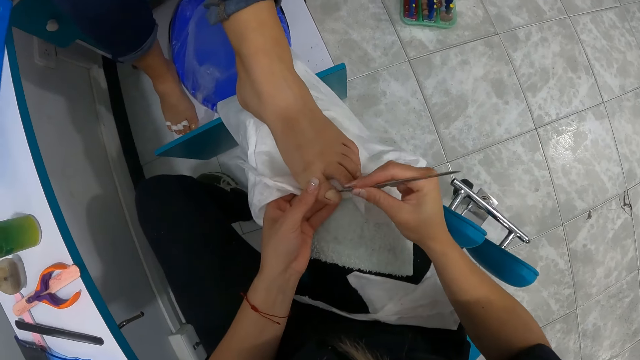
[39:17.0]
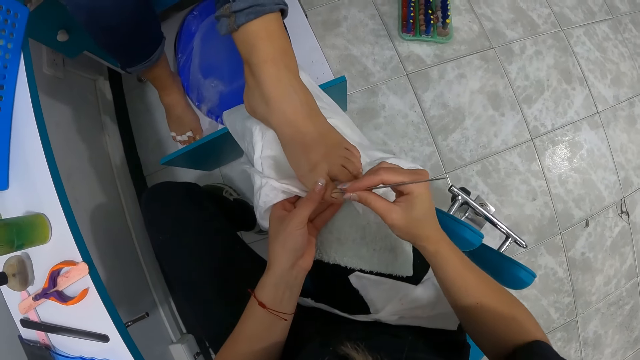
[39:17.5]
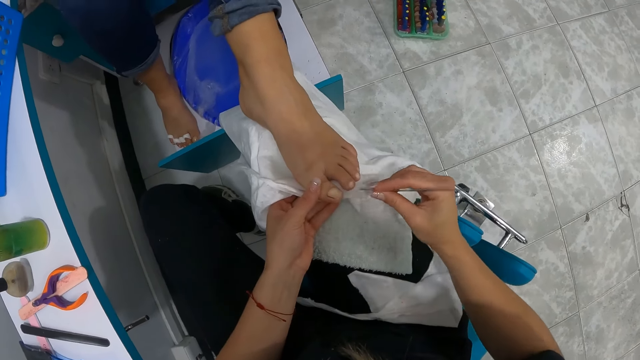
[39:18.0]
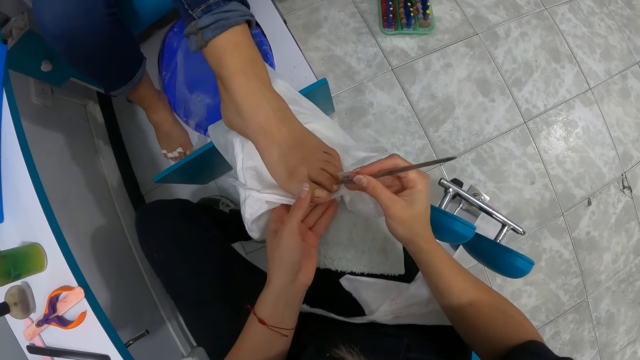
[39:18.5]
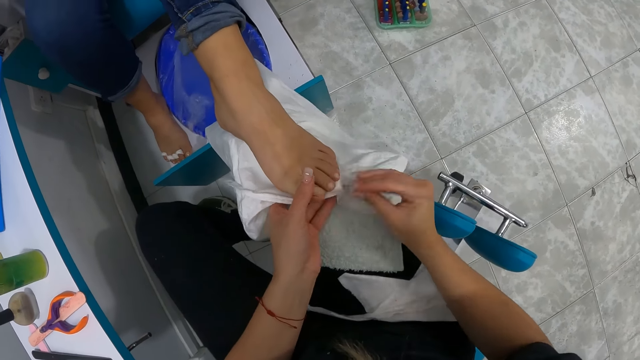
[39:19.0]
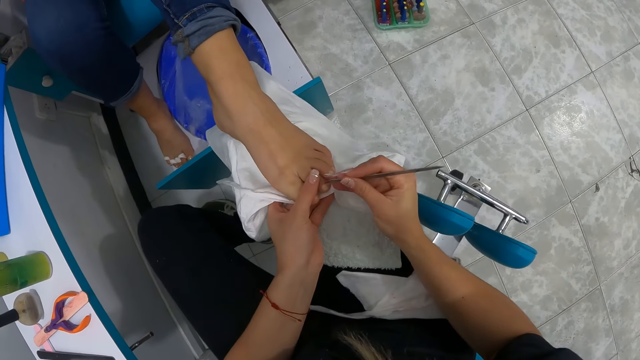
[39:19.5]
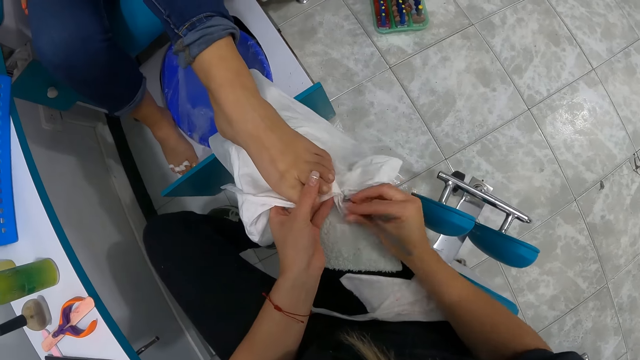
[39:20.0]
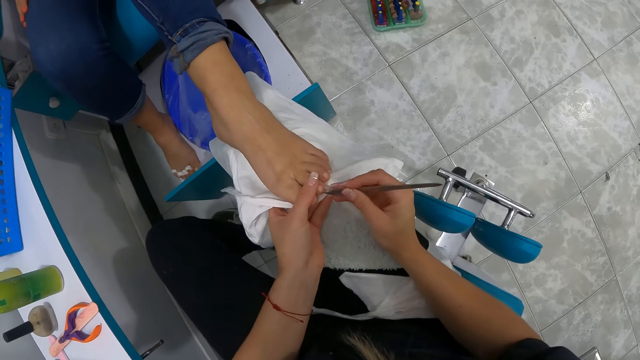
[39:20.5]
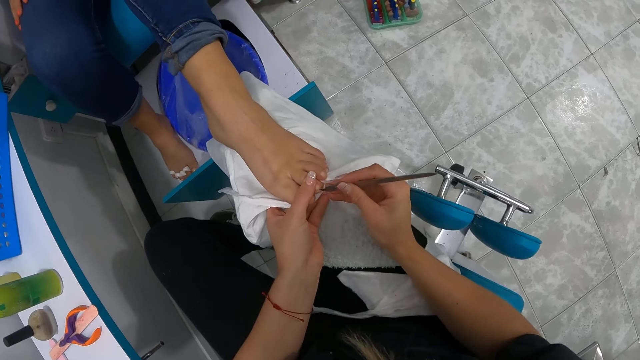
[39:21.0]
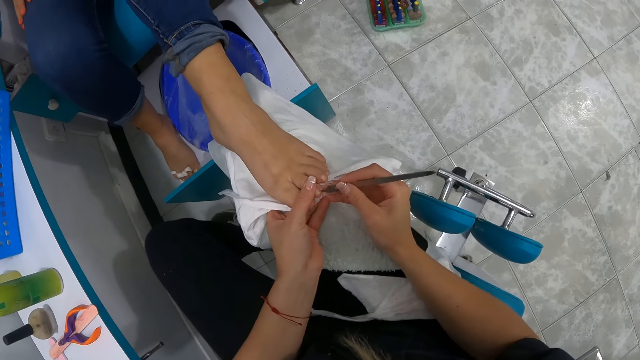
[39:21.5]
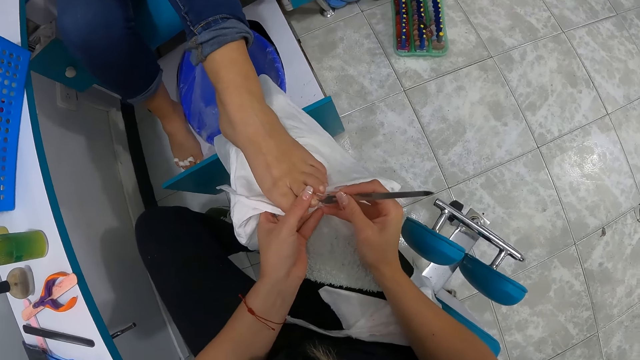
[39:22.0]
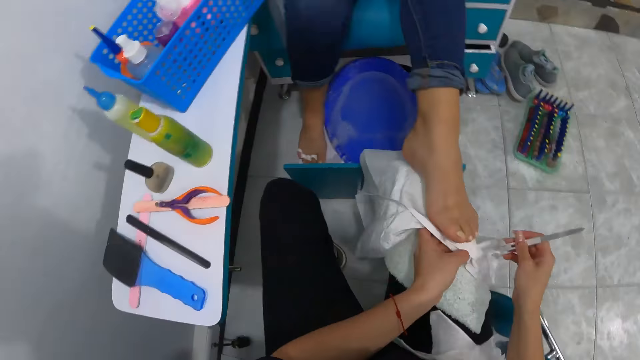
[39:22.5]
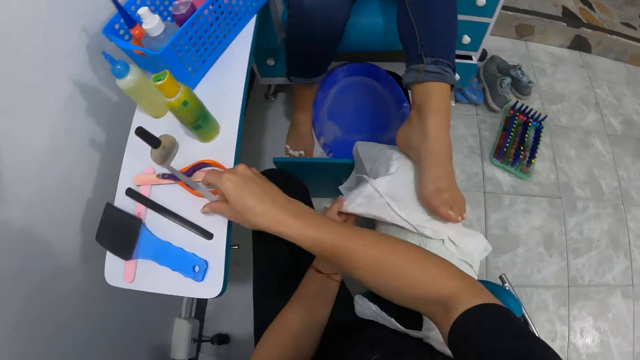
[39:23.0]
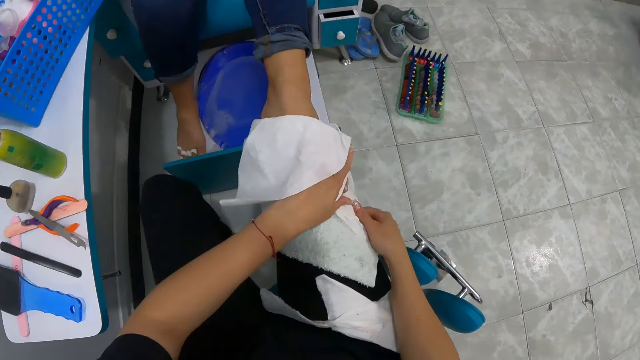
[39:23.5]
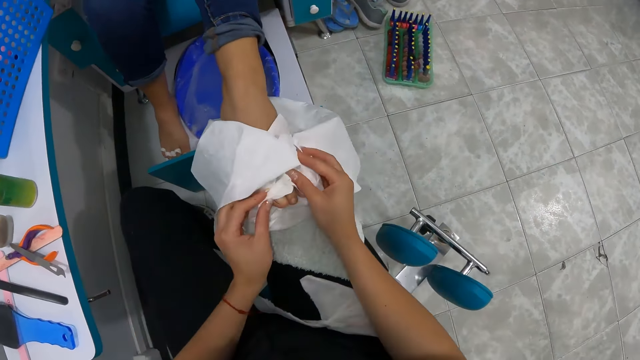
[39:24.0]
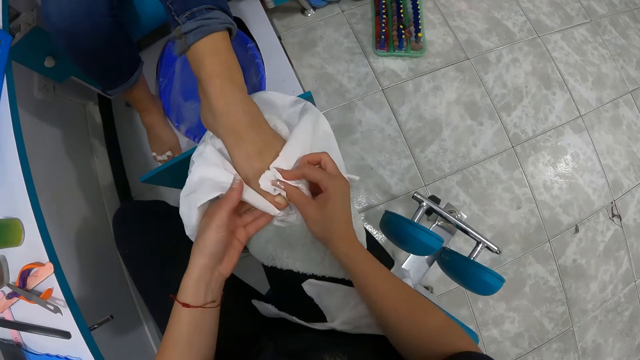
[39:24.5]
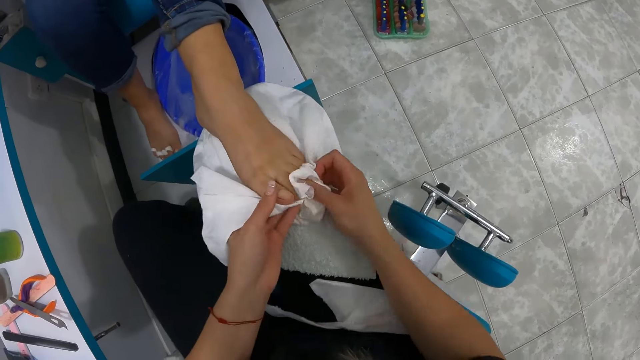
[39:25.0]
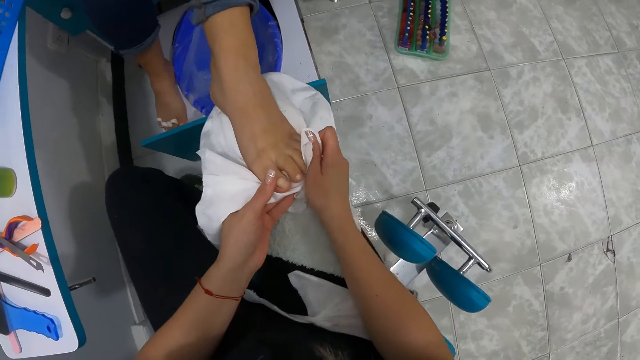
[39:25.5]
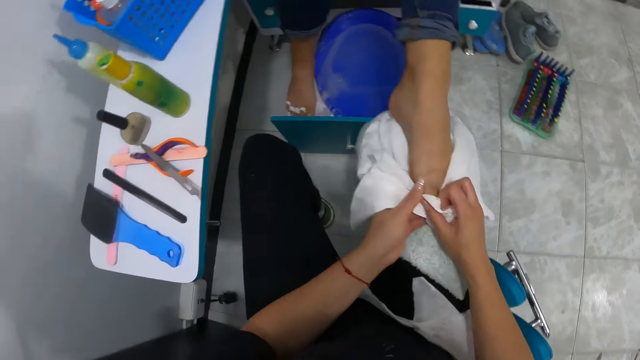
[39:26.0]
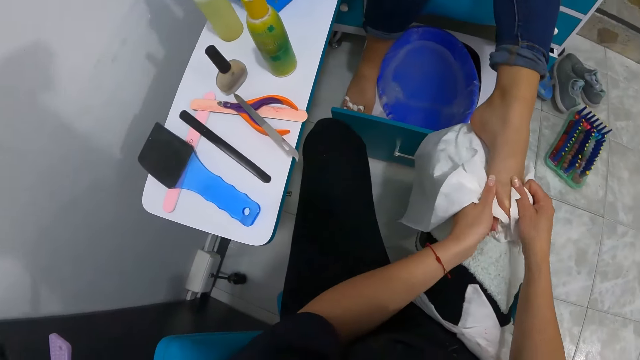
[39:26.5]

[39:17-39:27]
The camera wearer places the nail cleaner on the table with her right hand. She wipes the woman's toe nails from her left foot with the napkin on her knee.

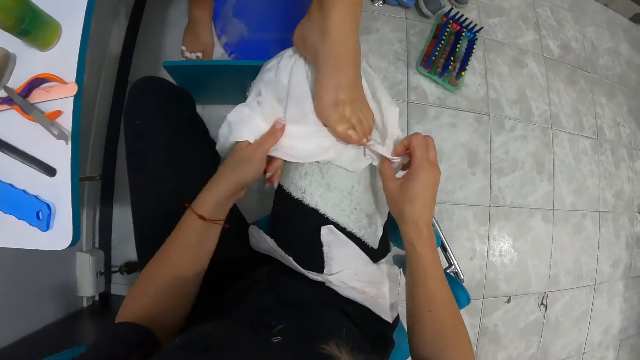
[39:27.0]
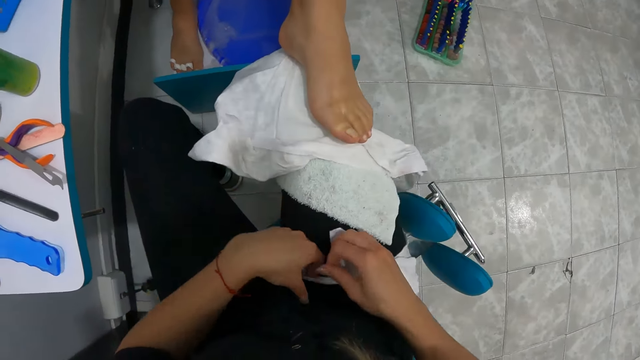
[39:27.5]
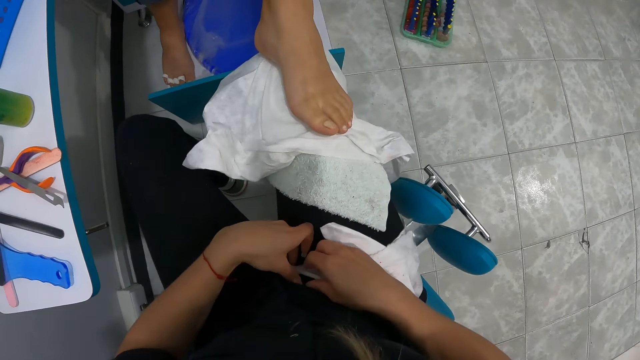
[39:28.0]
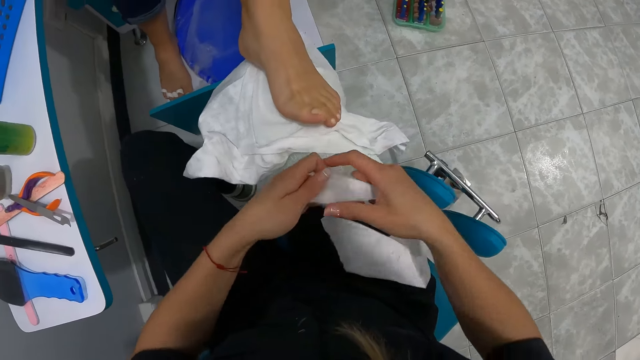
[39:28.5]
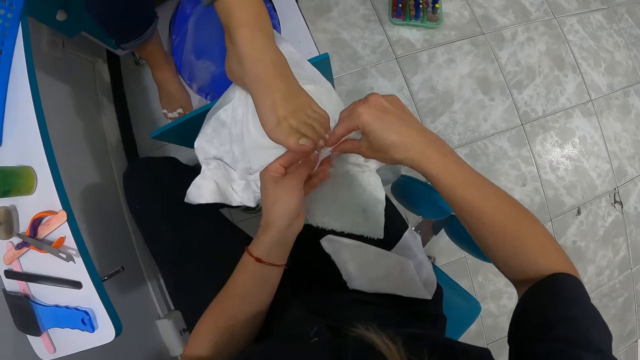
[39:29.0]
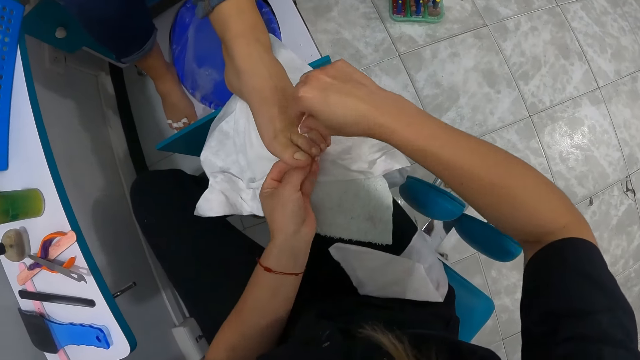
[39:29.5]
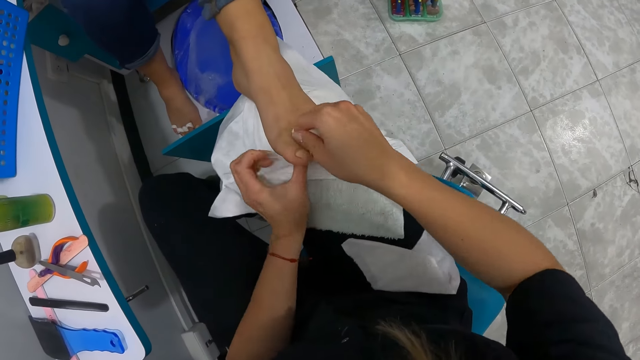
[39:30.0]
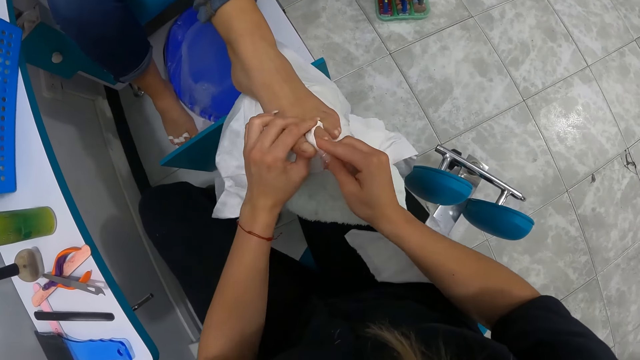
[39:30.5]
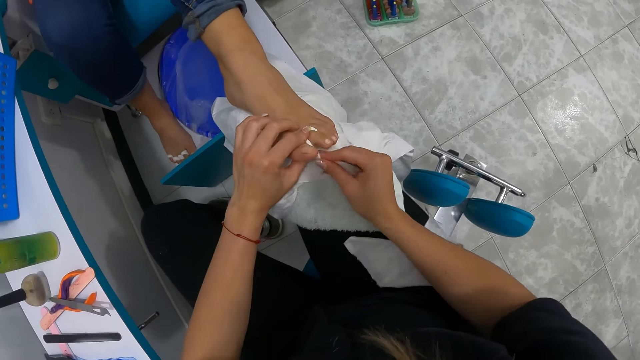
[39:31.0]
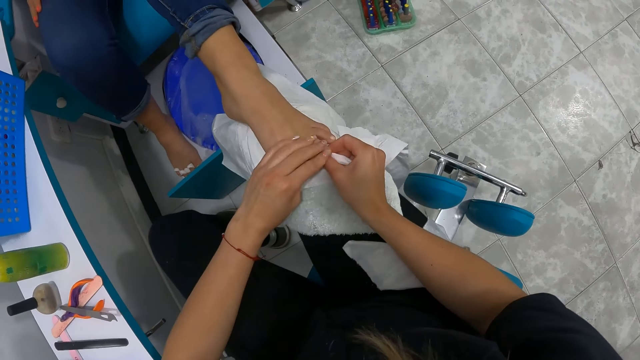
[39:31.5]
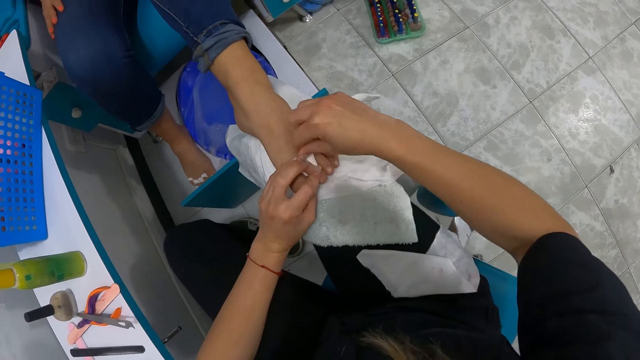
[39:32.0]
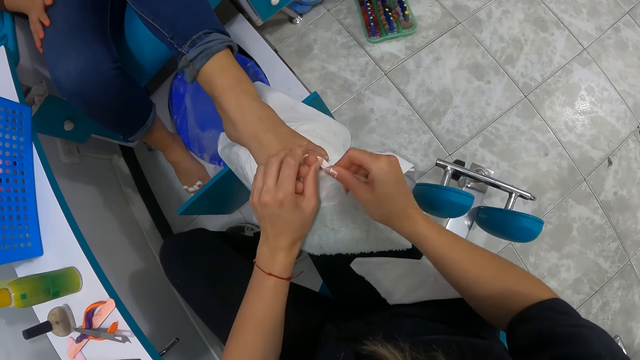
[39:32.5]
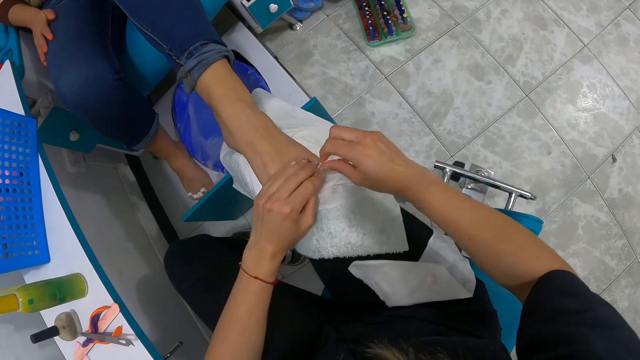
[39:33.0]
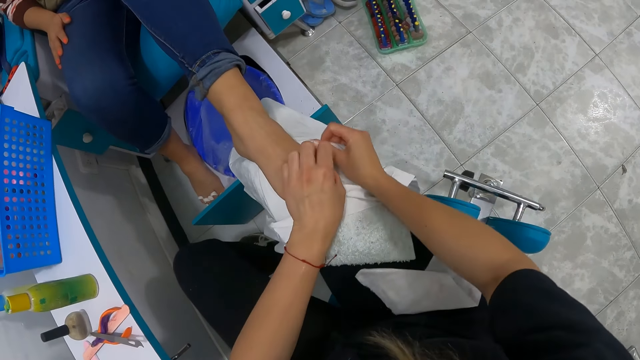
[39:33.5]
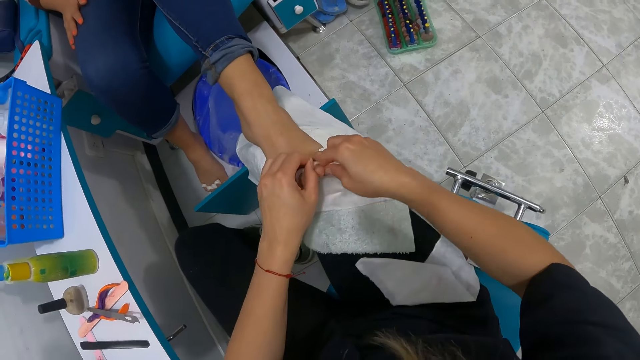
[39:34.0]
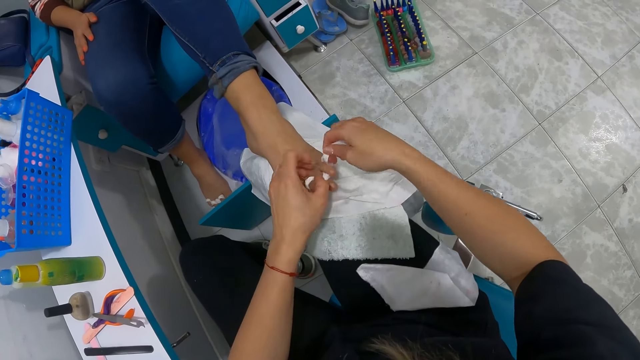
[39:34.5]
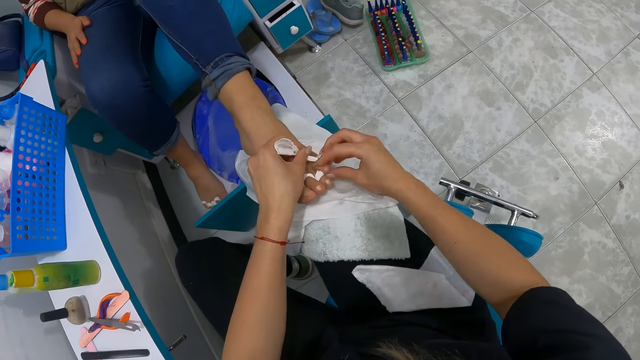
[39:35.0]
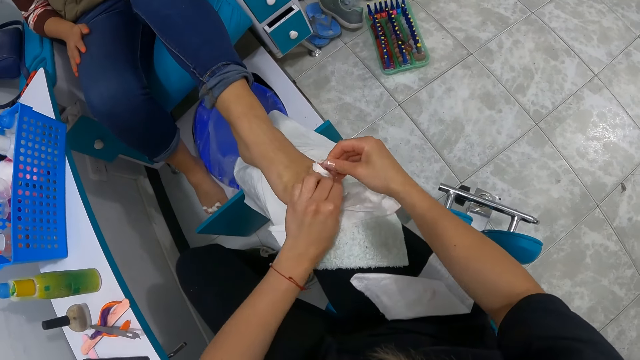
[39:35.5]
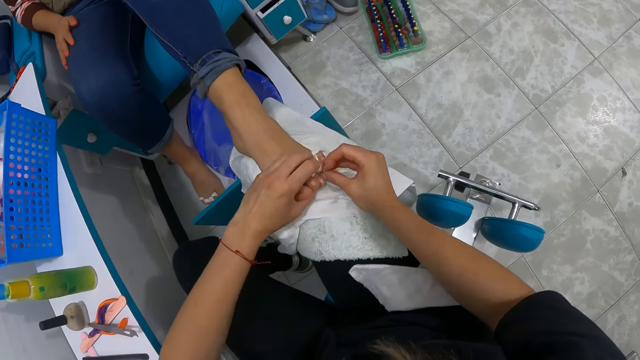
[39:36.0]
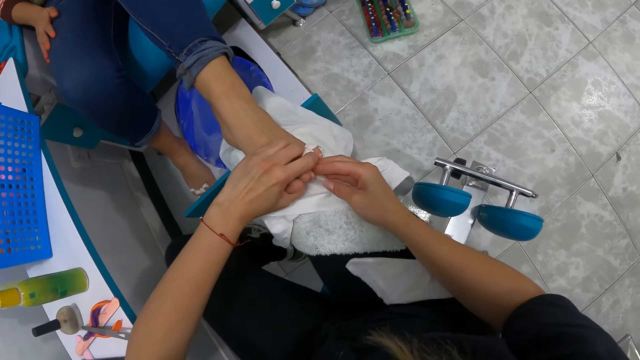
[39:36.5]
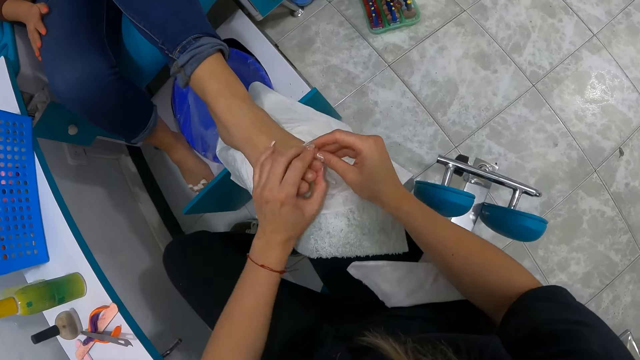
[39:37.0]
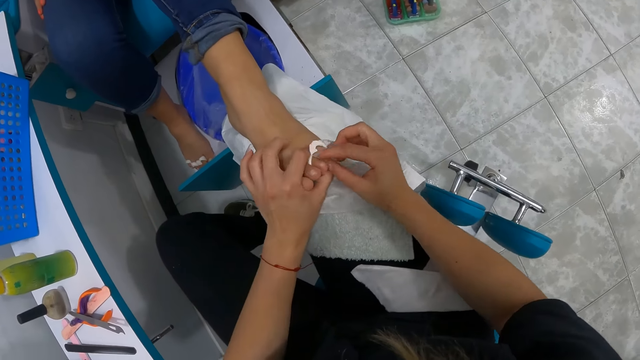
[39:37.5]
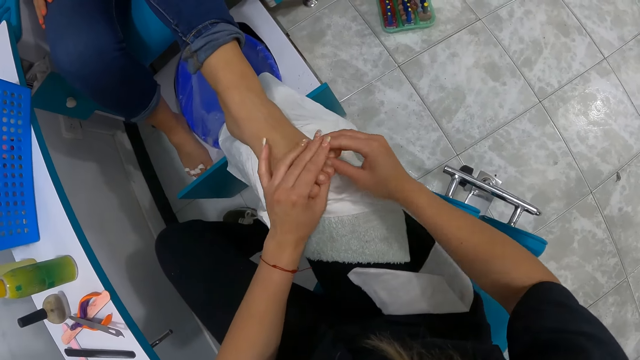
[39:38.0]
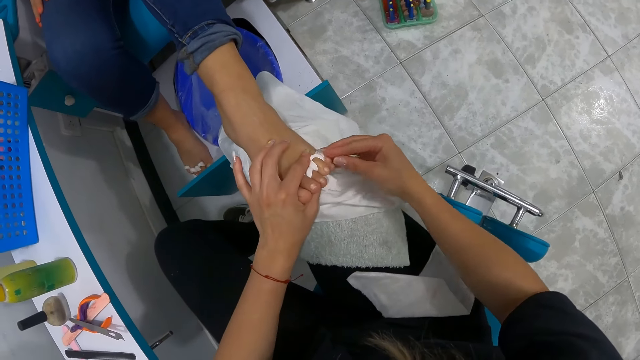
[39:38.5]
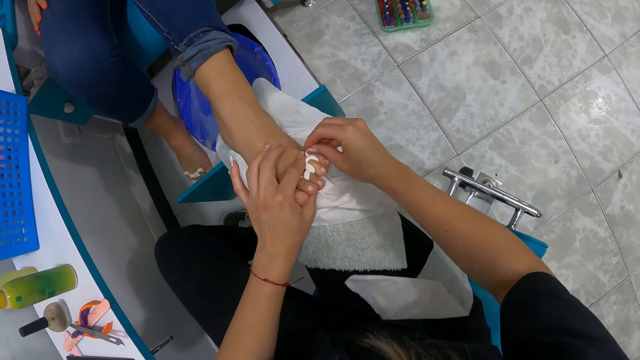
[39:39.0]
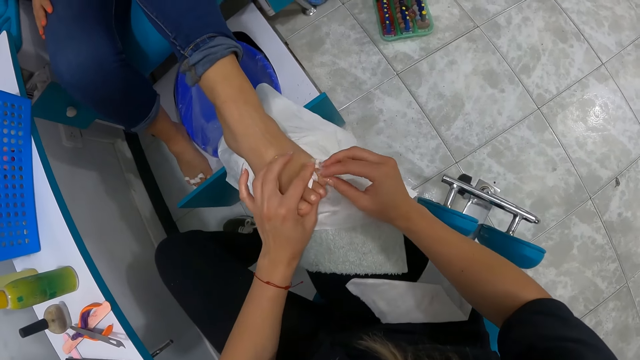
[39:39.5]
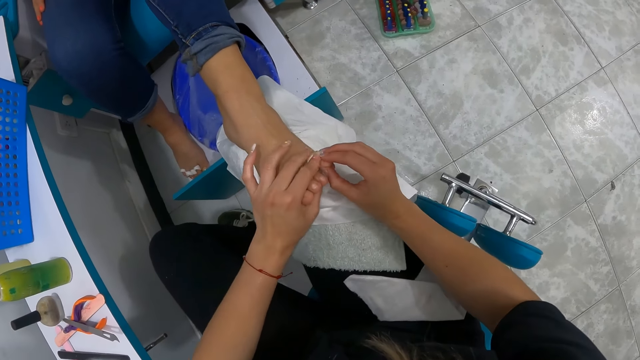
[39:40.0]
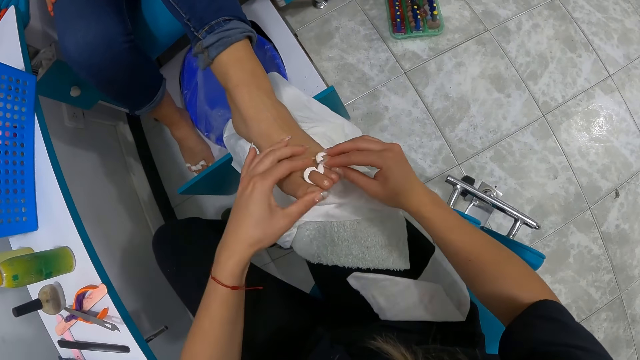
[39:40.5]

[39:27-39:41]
The camera wearer picks the rolled napkin or towel from her lap with her hands. She wraps the rolled napkin around the woman's left foot. She ties the toes with the towel.
